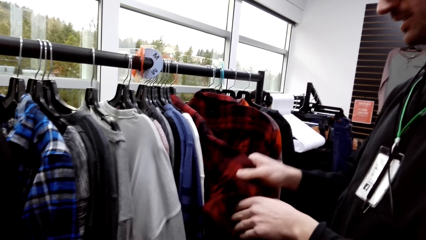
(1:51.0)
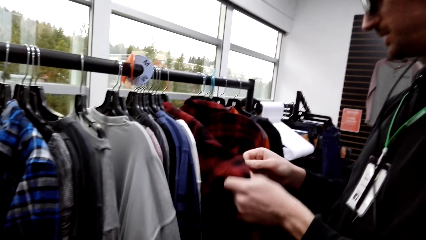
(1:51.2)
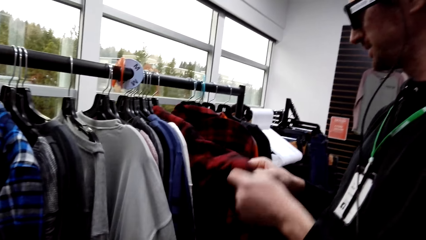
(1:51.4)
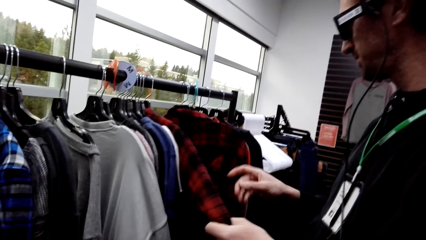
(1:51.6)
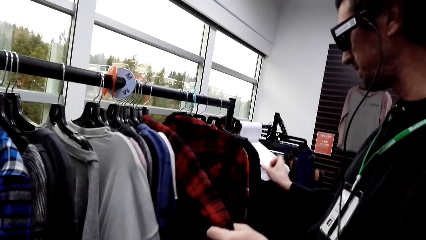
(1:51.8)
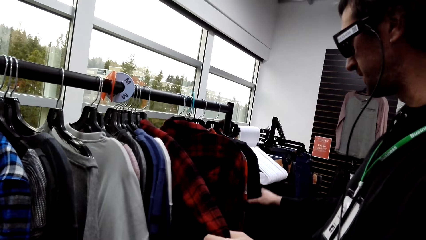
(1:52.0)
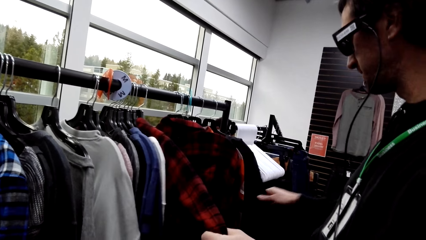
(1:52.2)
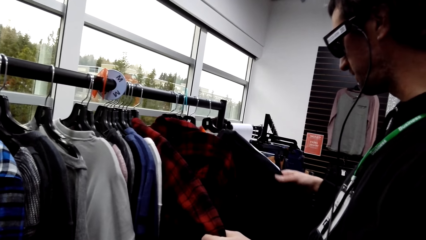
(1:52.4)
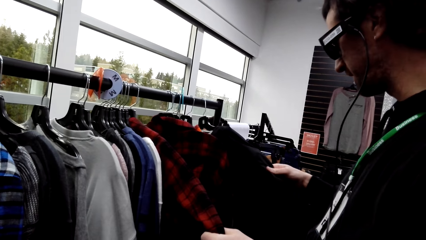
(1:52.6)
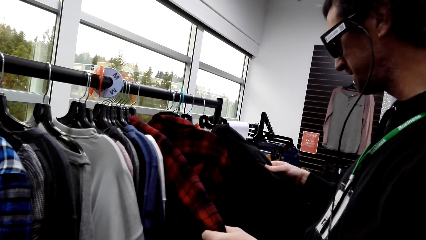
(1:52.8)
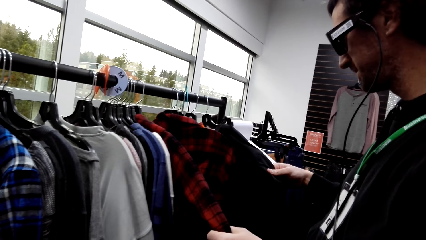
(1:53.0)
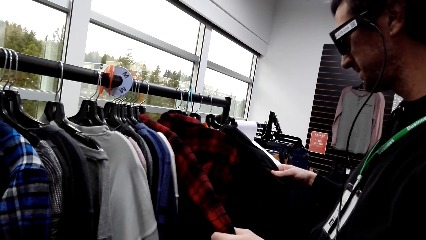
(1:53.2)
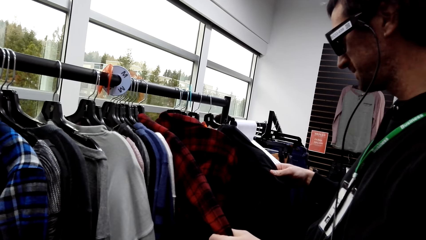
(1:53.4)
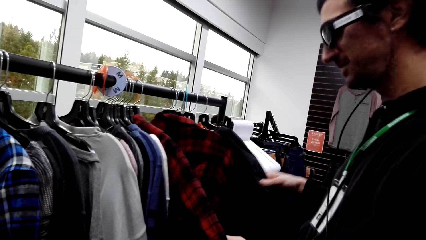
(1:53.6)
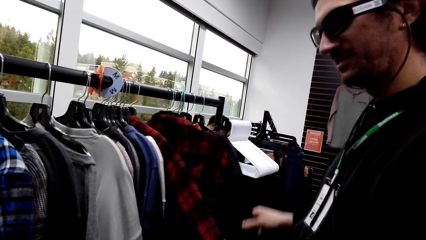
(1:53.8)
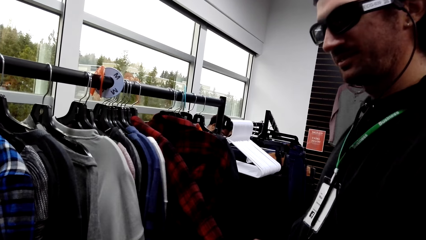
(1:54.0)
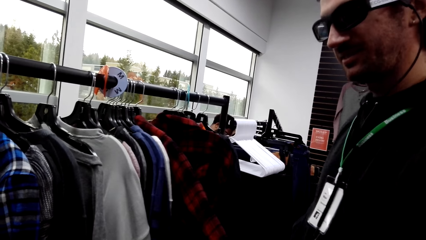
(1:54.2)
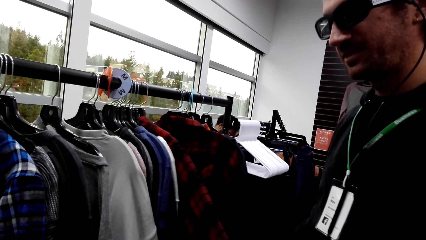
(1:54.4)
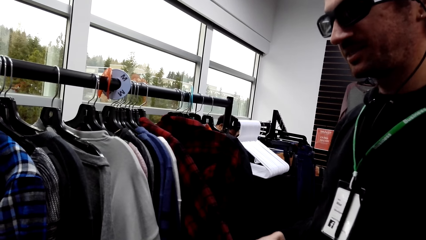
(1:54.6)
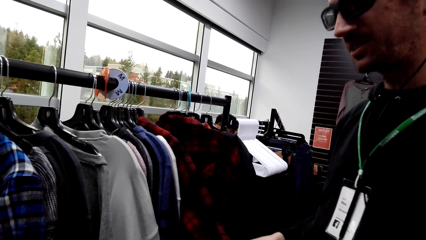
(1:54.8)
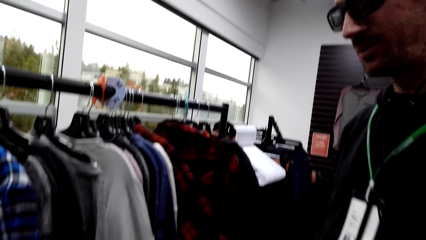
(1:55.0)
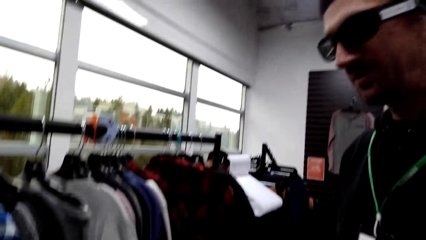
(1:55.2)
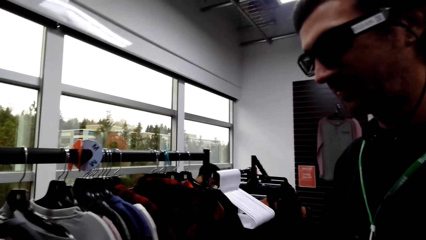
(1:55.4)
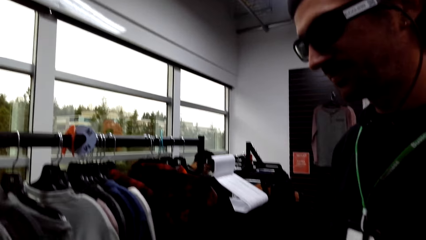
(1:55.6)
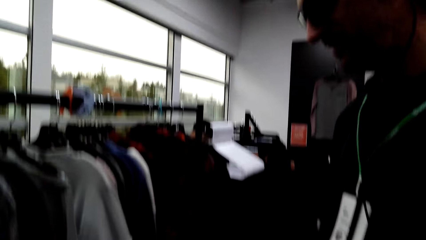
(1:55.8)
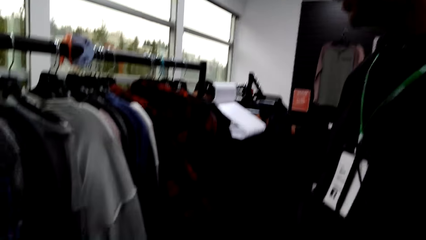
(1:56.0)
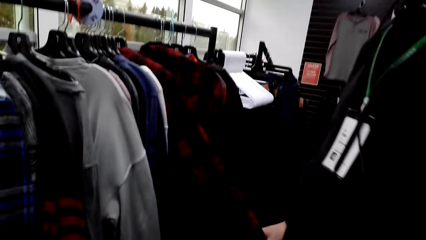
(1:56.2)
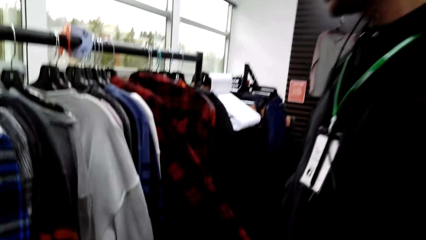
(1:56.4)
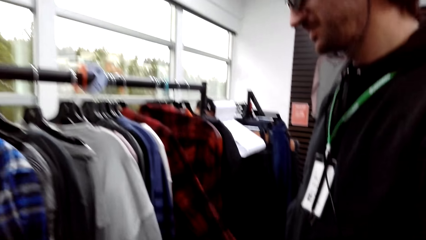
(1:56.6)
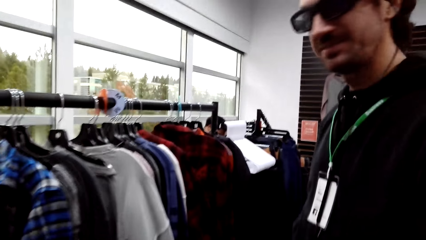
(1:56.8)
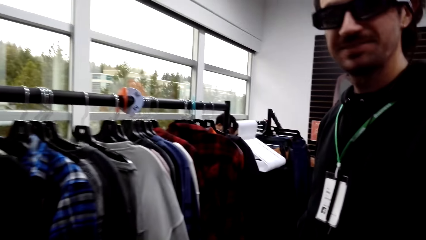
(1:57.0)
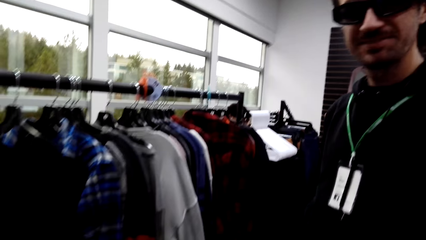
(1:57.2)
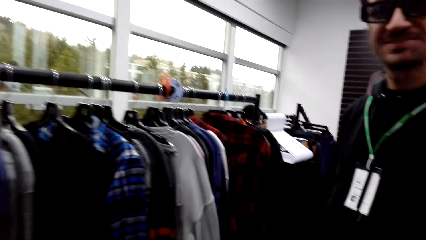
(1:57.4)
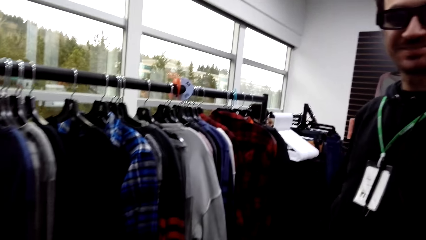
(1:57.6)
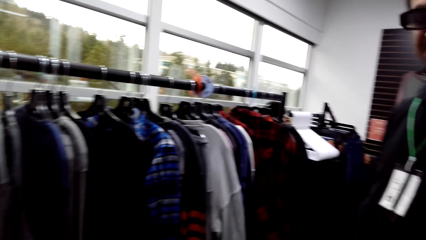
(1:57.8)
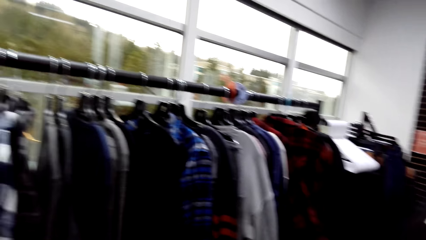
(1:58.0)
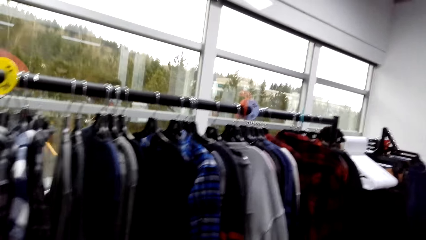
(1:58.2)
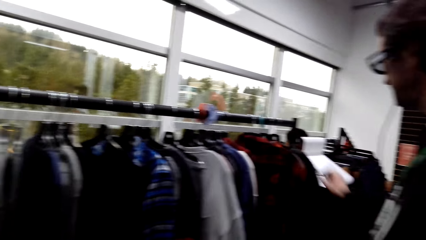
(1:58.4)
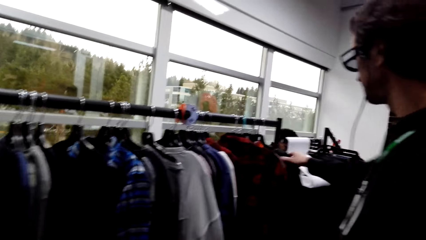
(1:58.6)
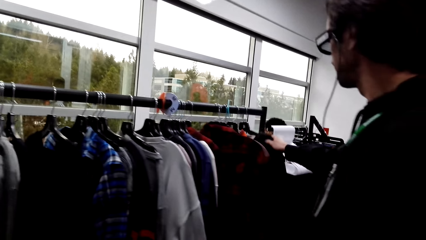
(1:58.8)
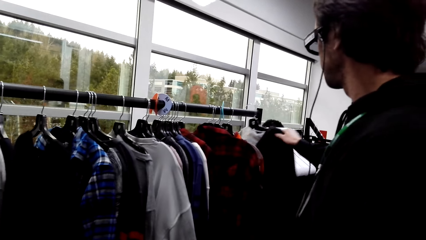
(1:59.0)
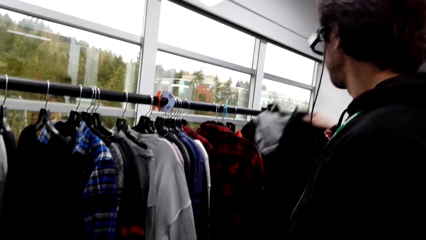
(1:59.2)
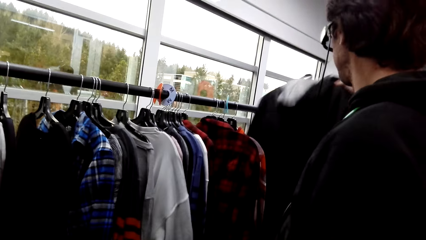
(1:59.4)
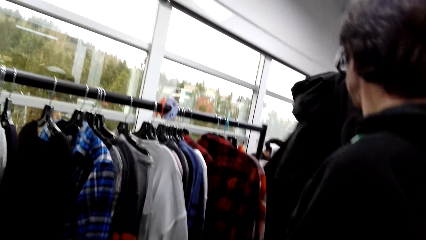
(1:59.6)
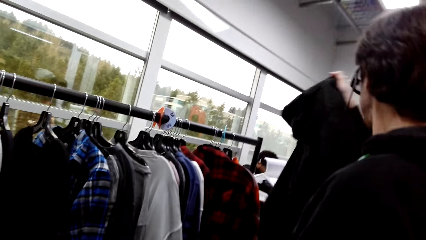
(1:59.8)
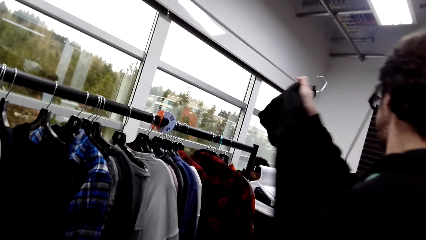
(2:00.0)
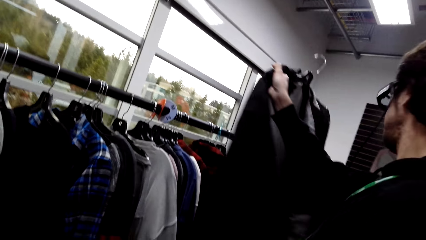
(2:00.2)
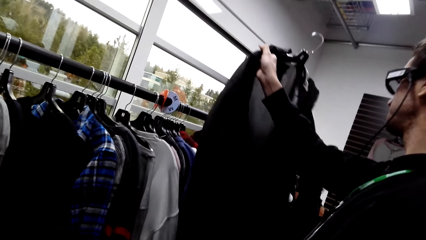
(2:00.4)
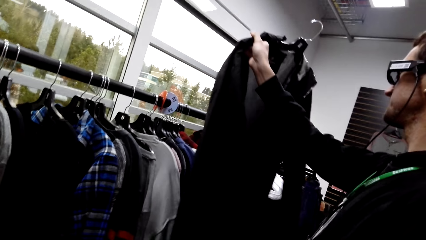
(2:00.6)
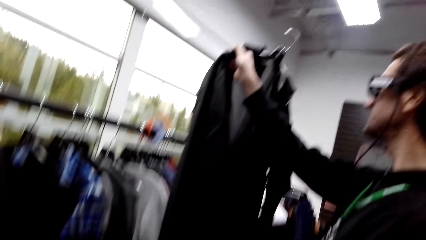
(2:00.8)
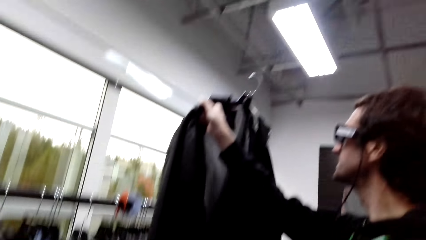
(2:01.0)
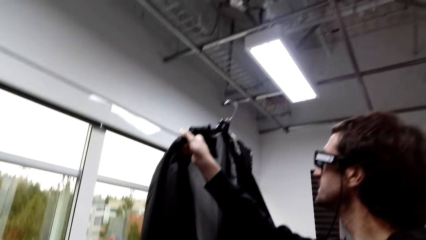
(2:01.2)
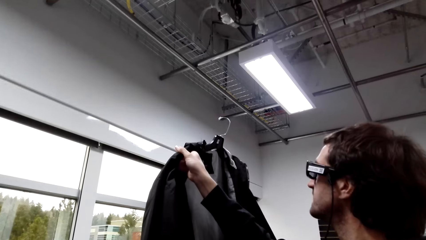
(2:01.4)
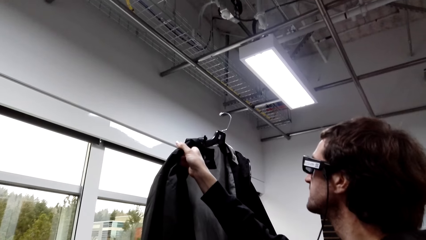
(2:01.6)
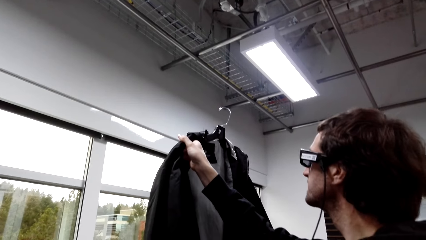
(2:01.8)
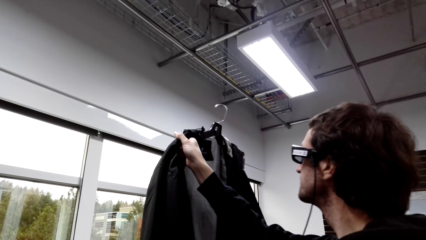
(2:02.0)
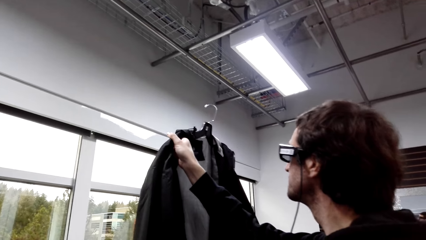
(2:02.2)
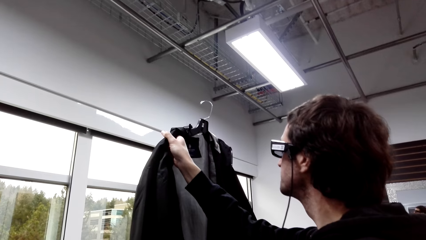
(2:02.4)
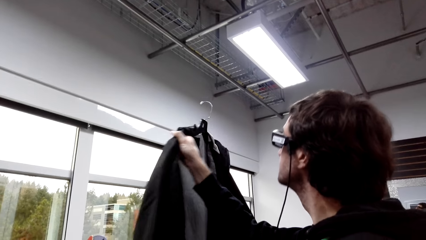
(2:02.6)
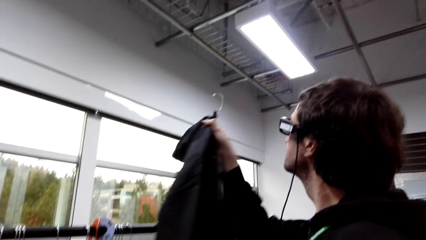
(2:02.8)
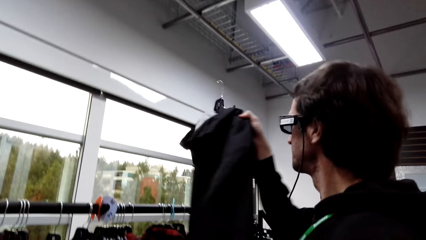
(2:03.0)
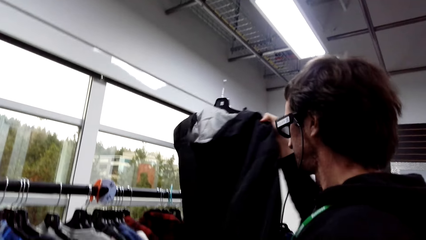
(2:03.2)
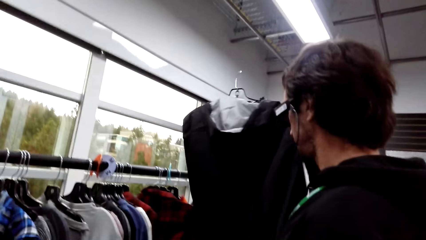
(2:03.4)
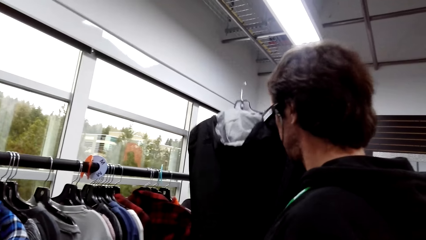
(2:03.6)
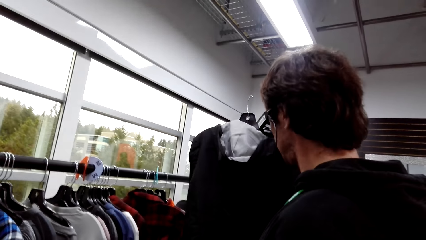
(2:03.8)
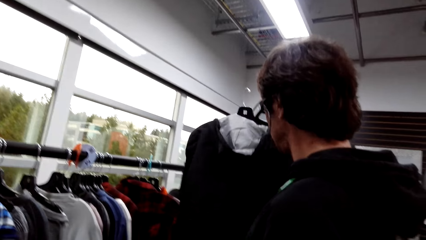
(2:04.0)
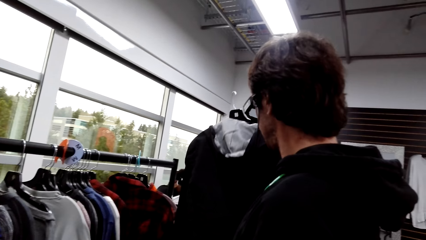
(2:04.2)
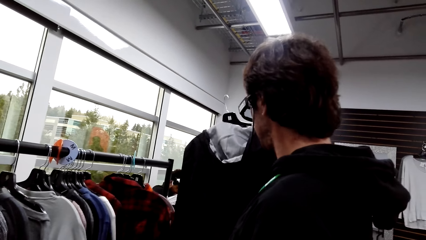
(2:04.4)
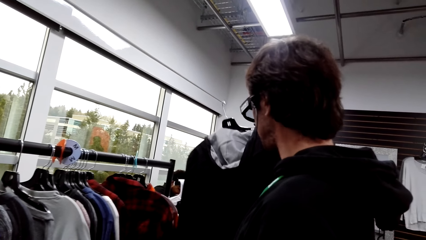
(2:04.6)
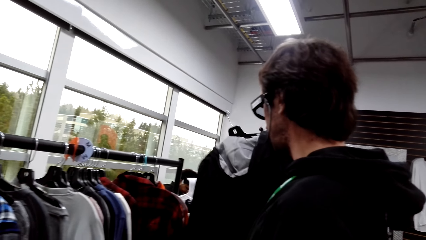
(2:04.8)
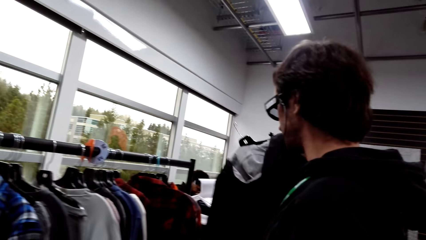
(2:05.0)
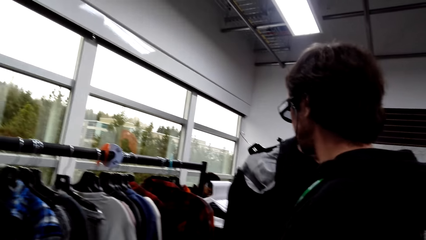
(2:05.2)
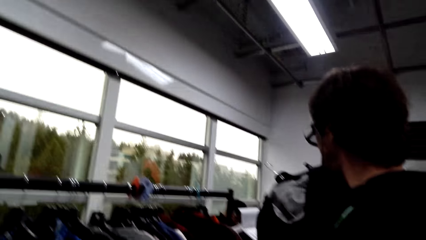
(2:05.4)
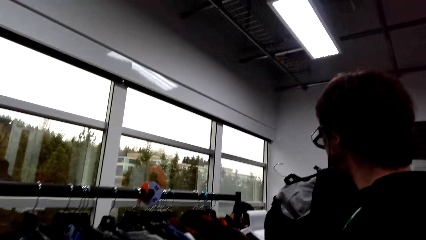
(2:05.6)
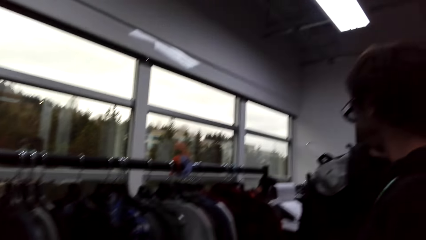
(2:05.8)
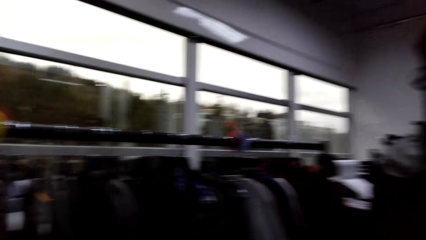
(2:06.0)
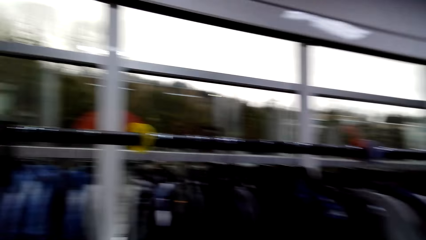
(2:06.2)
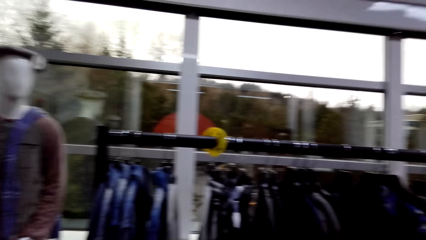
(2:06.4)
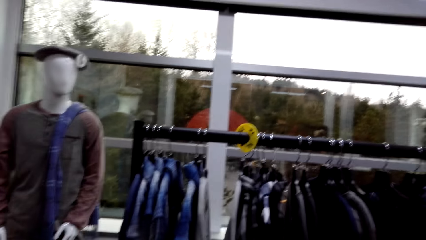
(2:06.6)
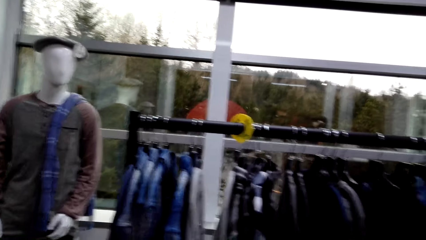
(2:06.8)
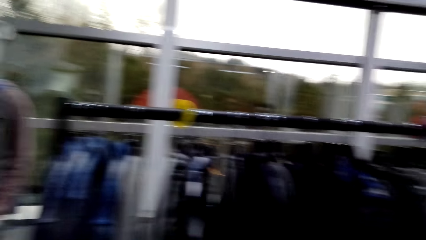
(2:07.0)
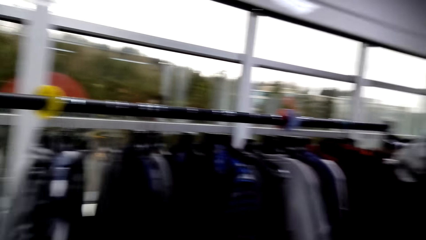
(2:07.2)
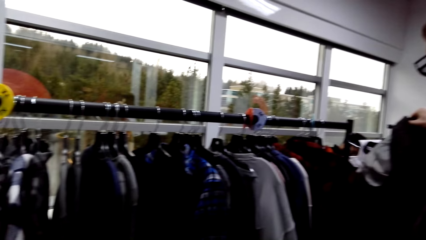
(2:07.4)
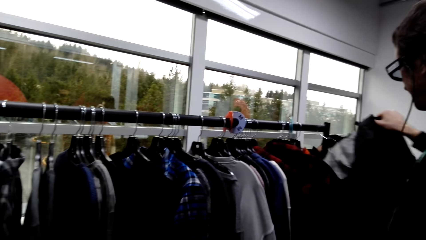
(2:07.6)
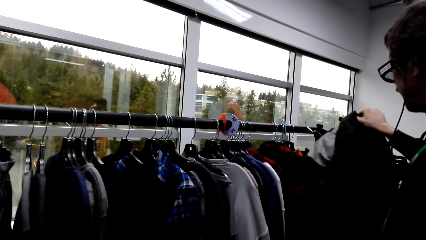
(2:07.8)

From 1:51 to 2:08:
A male converses with the camera wearer. The male touches a shirt with a hand. The camera wearer converses with another male. The first male picks a jacket from the rack and looks at the rack. The camera wearer converses with the other male.
